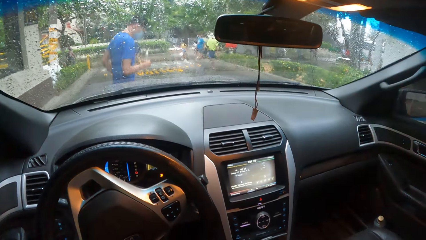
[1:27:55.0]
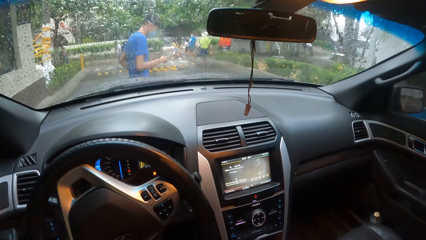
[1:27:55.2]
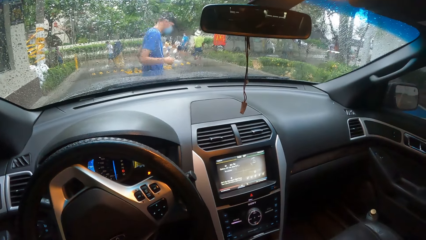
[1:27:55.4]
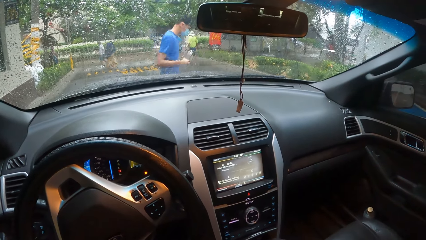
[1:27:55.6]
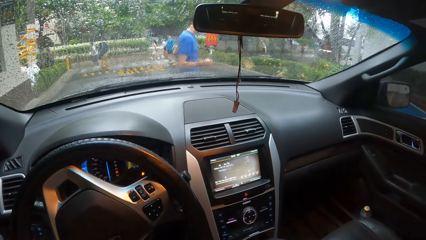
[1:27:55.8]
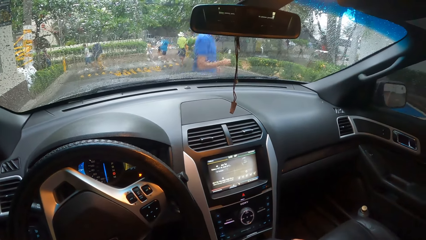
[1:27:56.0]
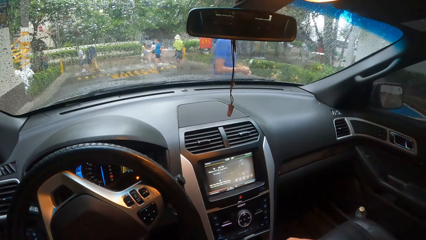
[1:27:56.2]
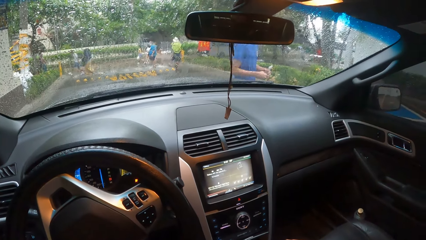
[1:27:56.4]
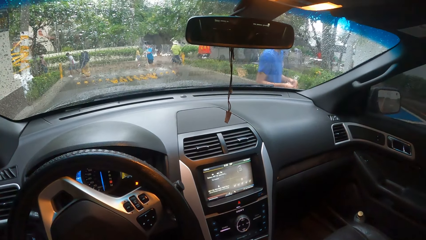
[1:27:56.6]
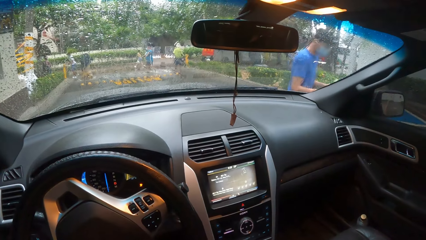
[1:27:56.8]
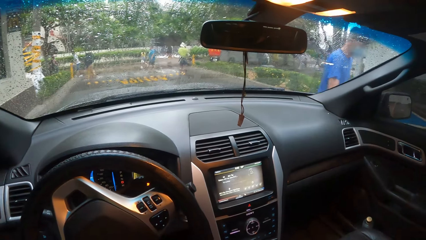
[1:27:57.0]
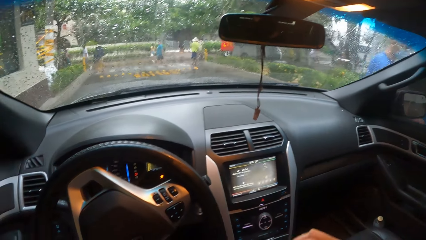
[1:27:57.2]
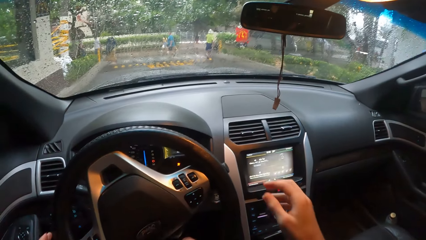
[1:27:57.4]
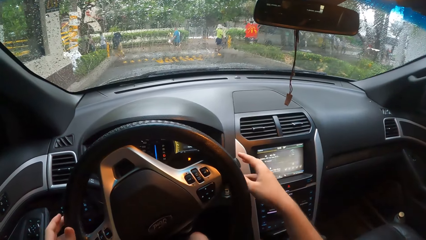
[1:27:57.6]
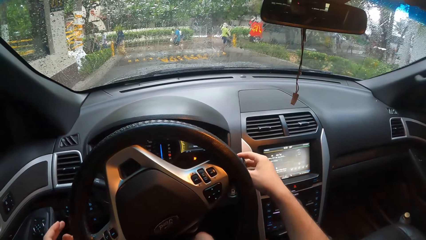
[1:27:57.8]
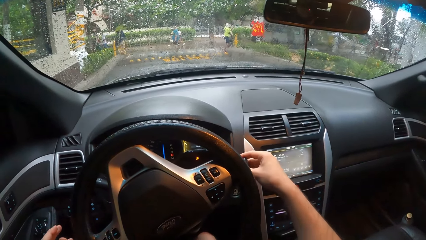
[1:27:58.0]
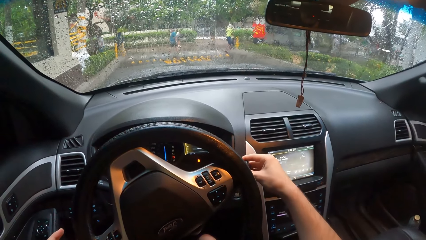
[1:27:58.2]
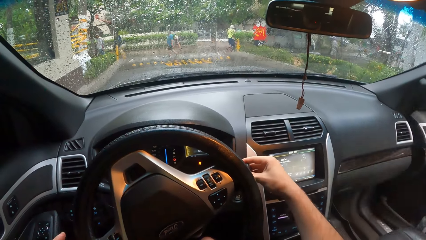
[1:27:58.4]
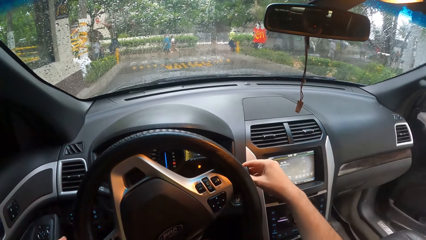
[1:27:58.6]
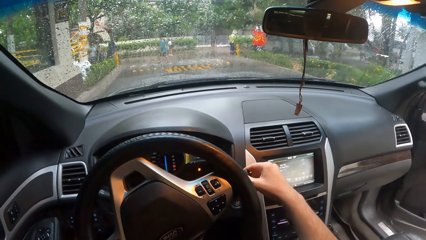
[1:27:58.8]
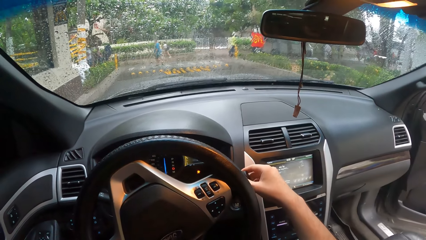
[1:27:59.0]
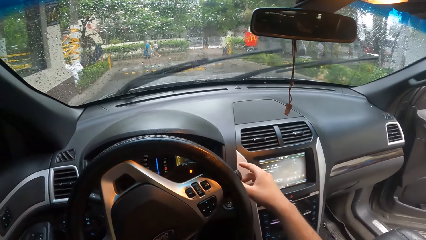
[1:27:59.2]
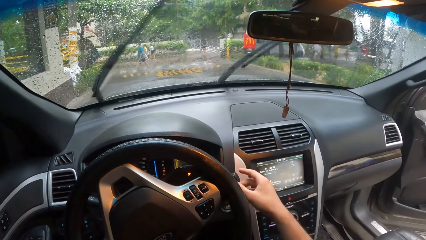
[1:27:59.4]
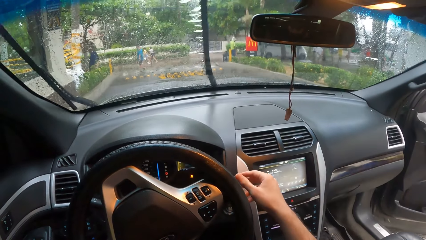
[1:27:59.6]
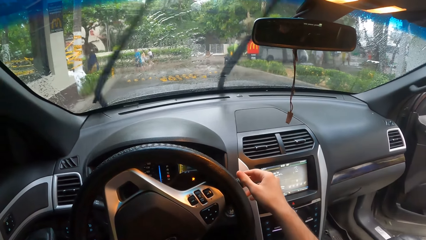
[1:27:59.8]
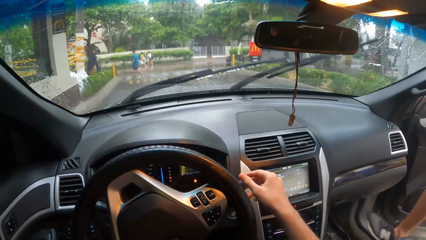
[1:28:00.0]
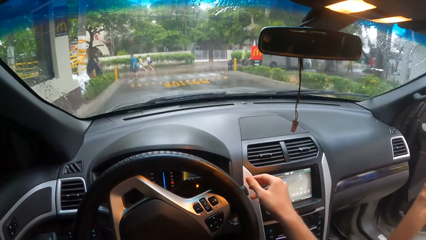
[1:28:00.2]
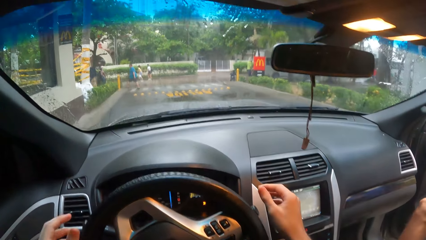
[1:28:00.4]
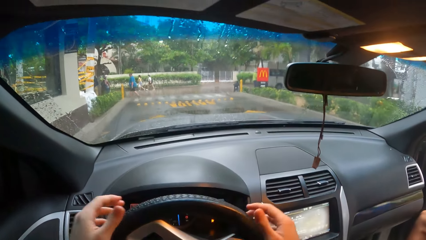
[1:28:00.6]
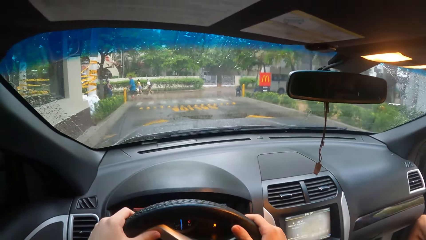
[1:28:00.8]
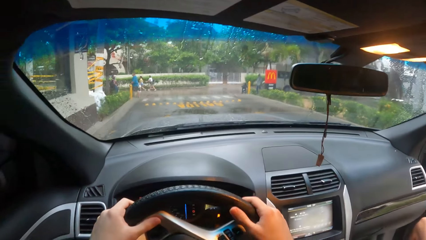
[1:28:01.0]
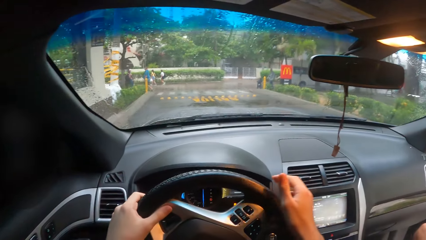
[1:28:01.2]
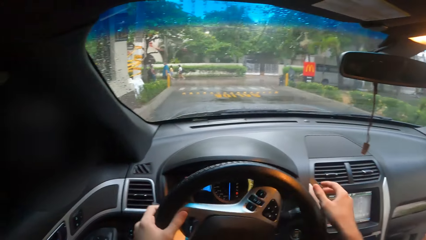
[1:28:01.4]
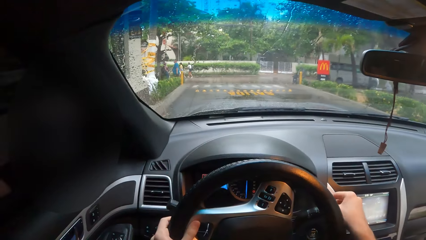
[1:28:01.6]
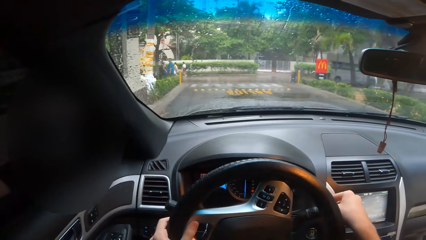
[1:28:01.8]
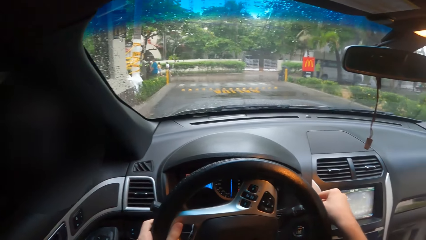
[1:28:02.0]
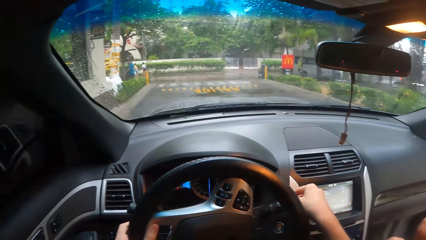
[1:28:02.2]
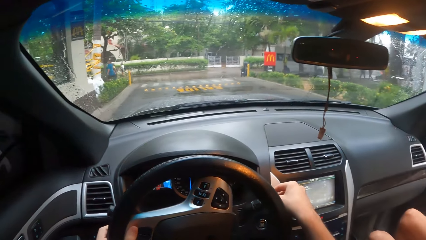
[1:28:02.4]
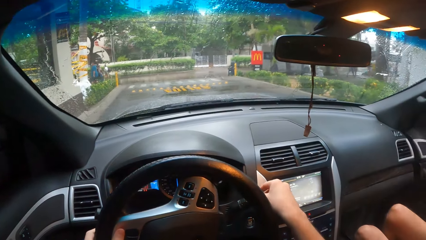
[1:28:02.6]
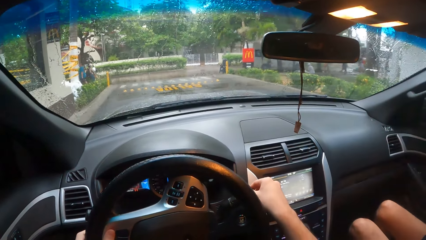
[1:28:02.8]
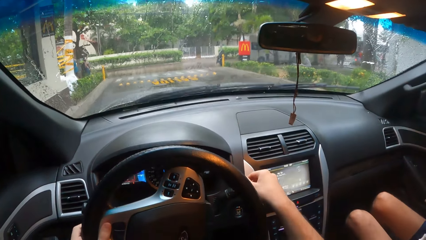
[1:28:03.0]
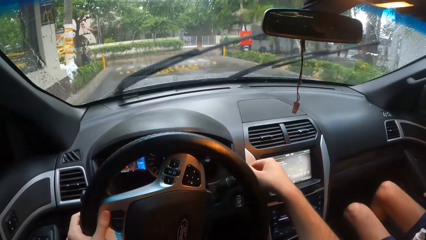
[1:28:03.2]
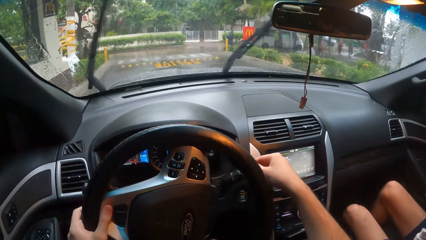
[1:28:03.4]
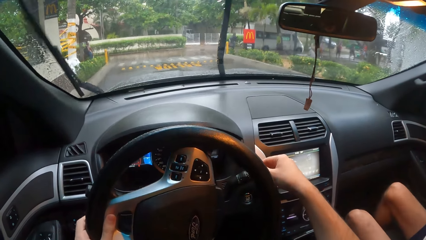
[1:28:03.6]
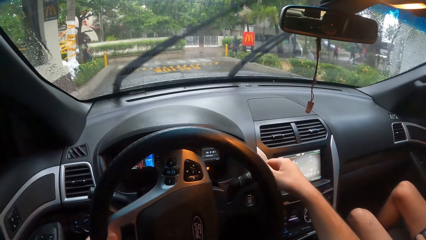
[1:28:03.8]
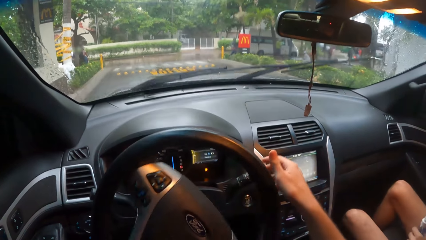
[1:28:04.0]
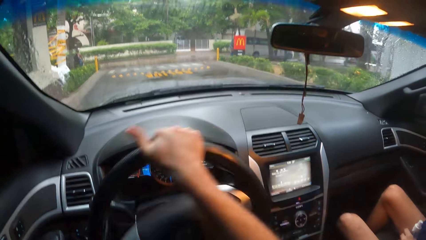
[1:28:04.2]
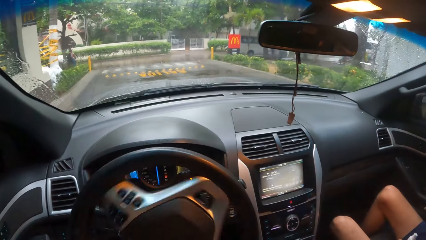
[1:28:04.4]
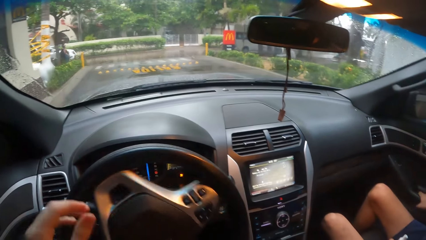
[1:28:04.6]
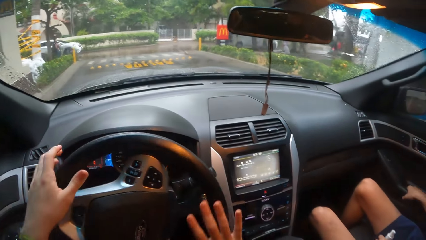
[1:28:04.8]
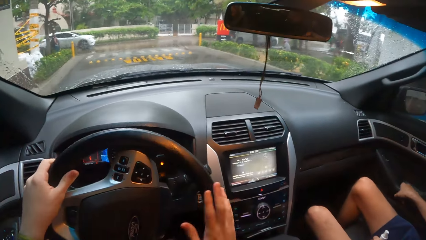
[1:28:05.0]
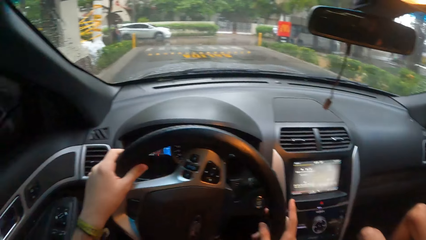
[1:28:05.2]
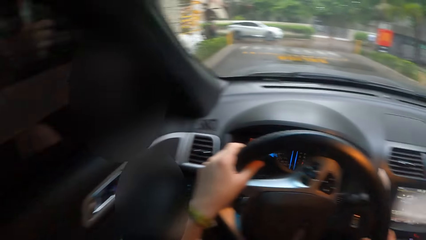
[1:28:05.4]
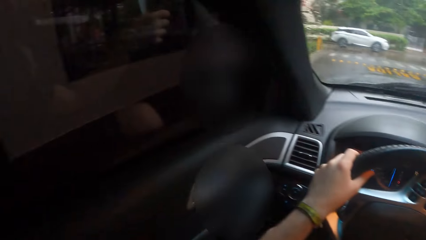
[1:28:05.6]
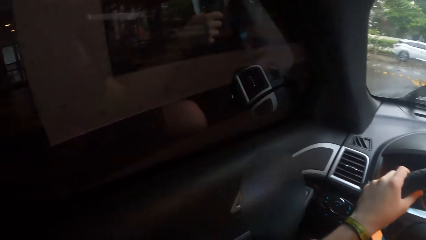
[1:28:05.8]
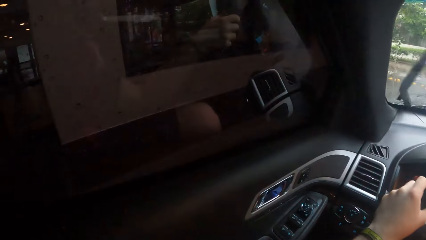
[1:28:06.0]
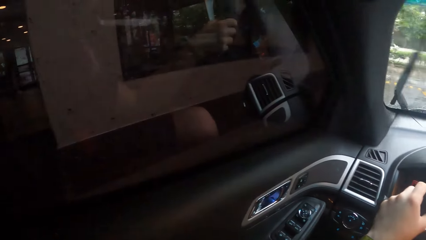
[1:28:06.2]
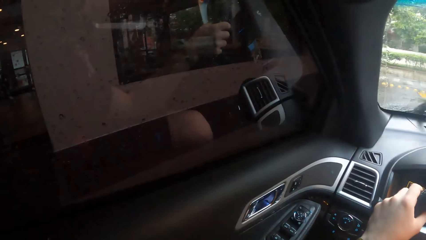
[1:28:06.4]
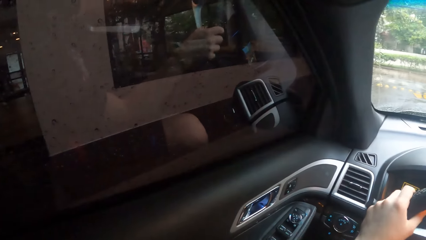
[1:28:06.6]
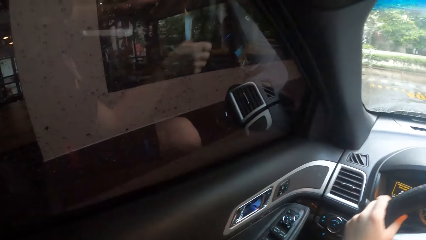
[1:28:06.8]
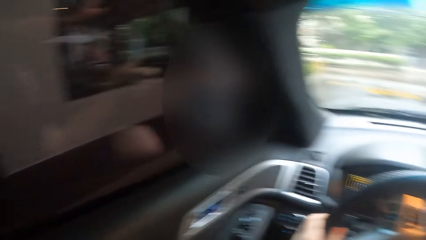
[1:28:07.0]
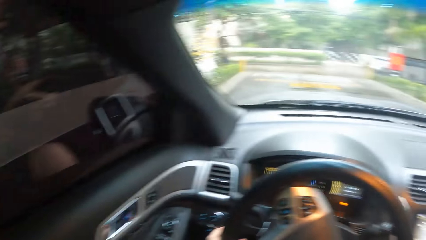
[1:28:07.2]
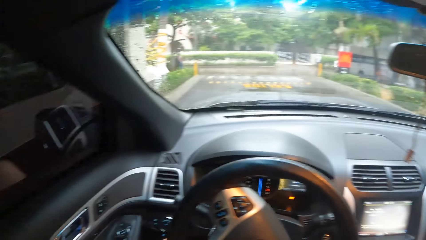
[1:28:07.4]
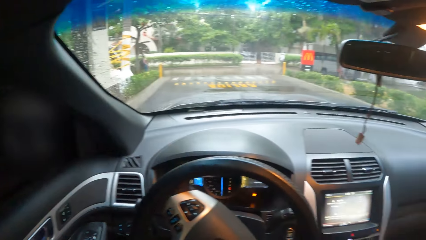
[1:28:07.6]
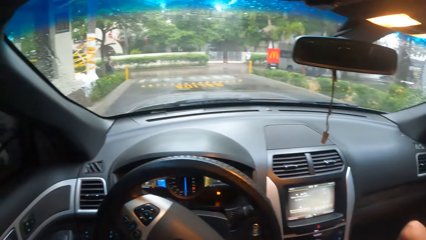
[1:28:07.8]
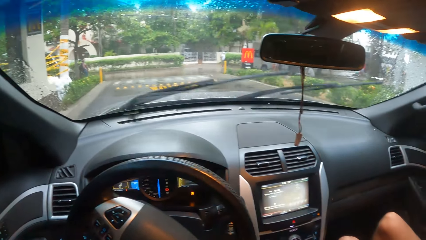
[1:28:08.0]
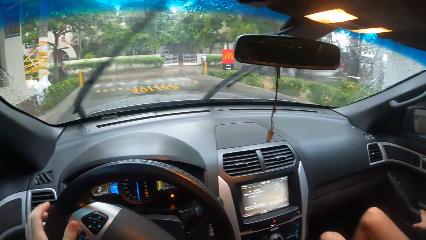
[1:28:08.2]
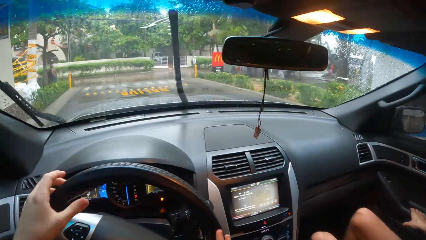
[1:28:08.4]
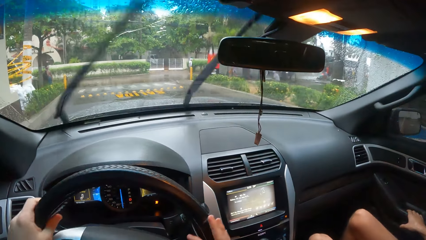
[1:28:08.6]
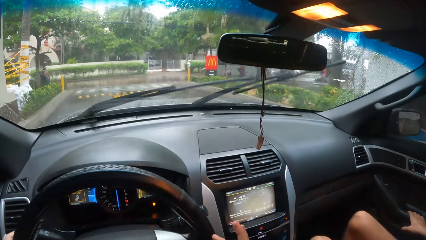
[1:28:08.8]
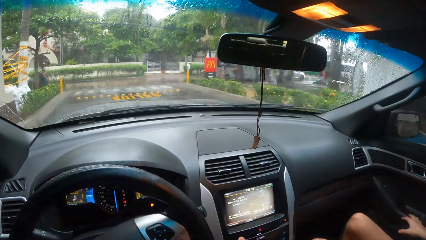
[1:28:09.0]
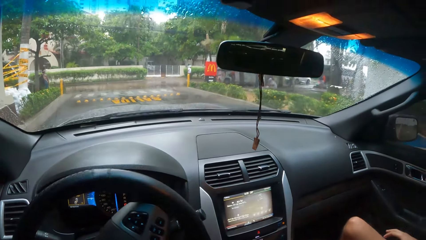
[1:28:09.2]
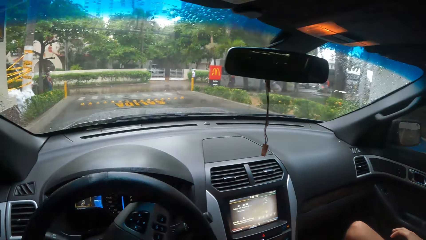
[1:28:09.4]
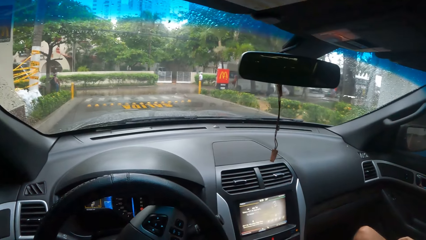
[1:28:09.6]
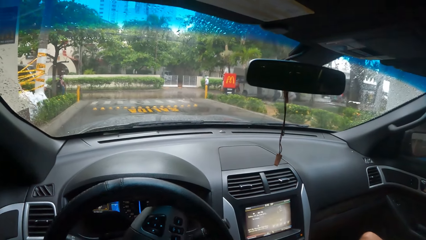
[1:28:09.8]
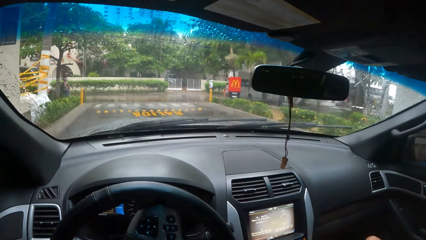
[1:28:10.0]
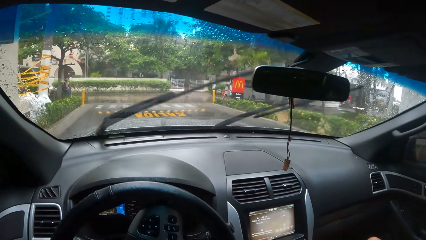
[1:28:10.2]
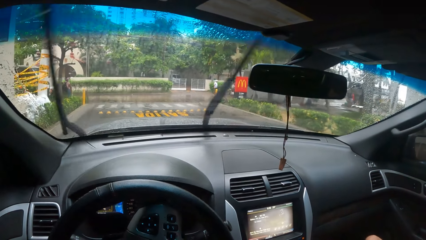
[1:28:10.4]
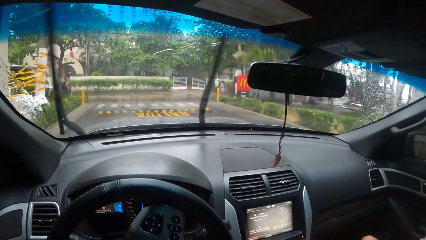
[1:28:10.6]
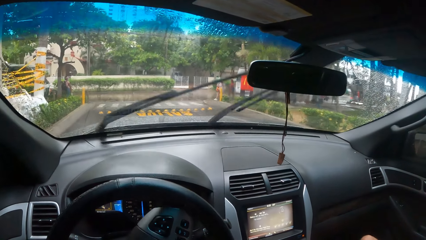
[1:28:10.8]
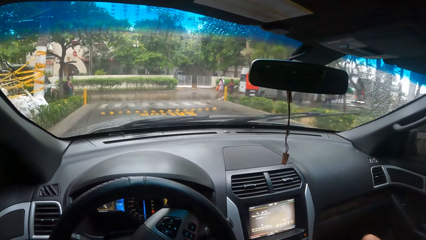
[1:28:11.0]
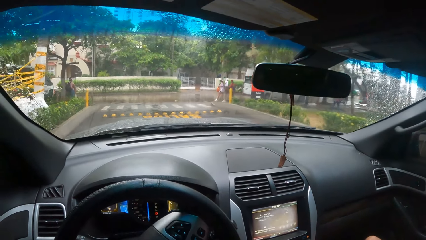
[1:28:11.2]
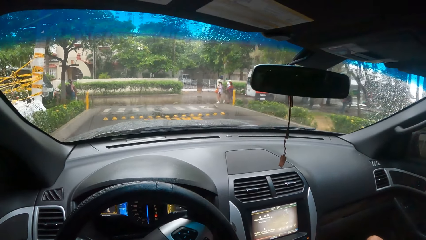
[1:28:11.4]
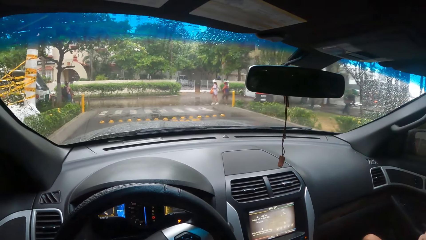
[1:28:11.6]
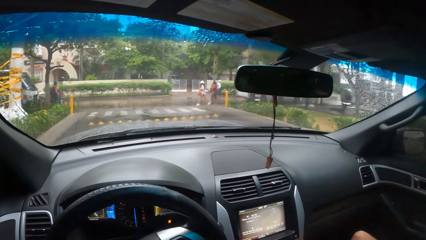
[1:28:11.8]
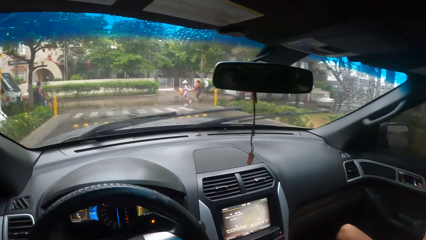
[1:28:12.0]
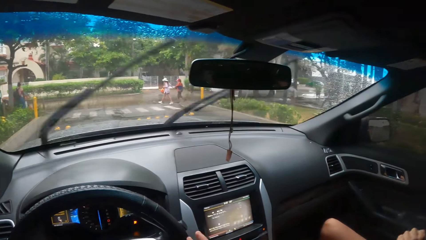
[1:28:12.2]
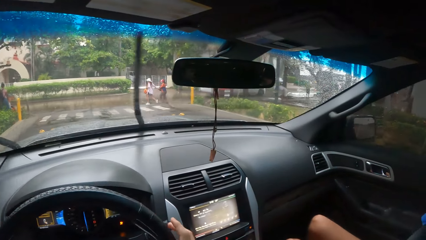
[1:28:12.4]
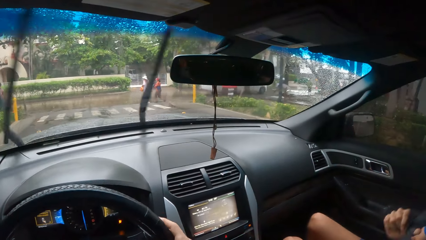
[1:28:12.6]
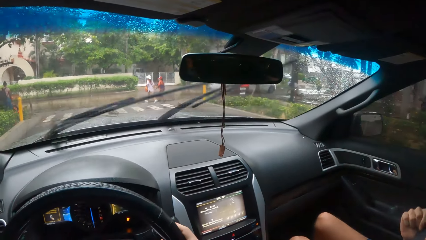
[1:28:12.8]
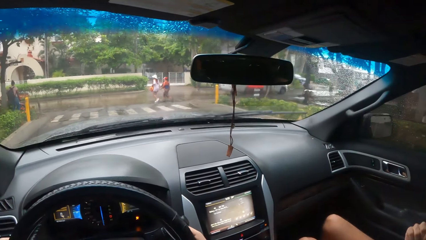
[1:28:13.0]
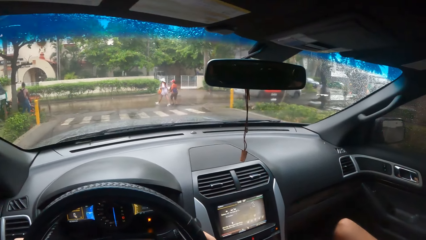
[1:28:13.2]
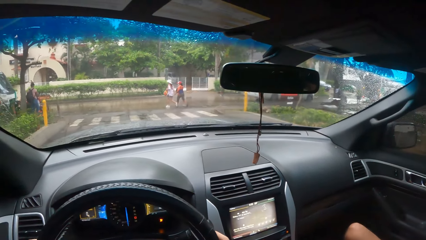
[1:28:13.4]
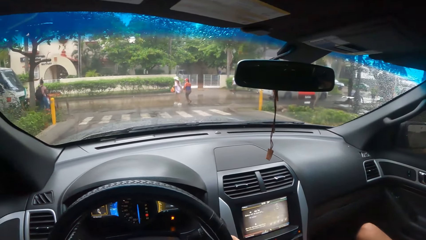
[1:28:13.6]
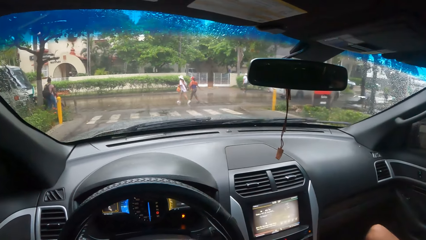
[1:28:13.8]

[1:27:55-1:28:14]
A man enters the car. The man closes the car door. The camera wearer drives the car. They drive the car.
